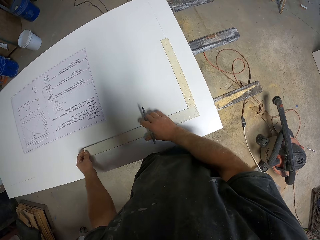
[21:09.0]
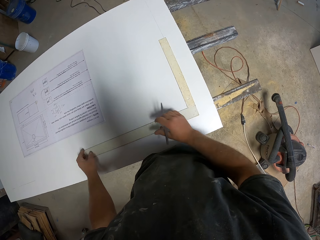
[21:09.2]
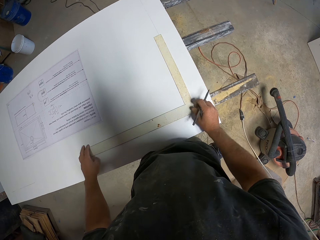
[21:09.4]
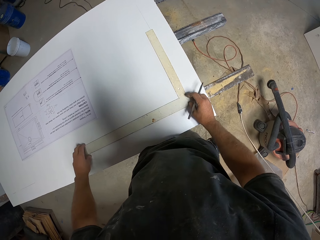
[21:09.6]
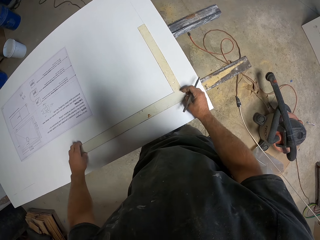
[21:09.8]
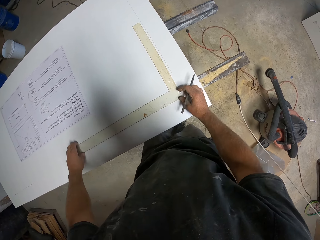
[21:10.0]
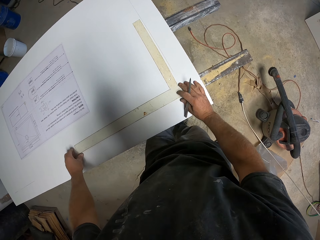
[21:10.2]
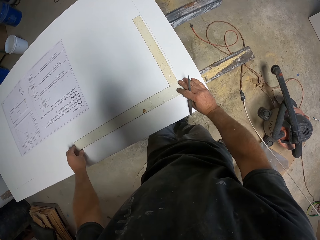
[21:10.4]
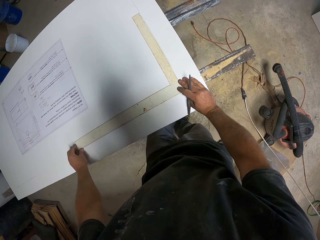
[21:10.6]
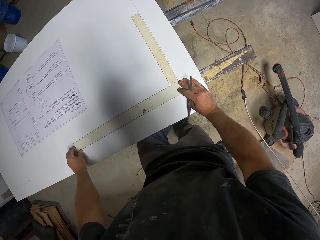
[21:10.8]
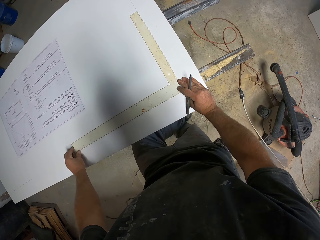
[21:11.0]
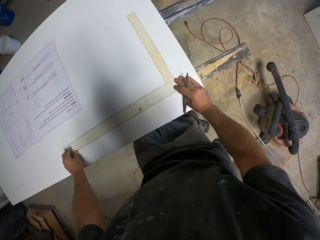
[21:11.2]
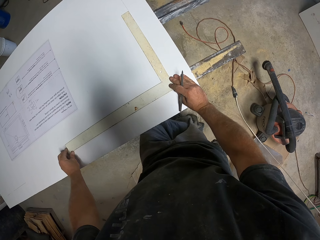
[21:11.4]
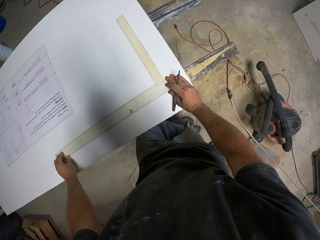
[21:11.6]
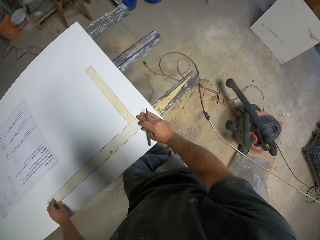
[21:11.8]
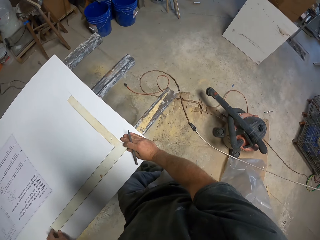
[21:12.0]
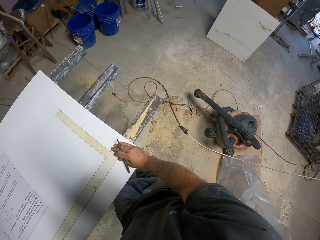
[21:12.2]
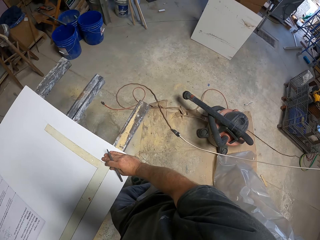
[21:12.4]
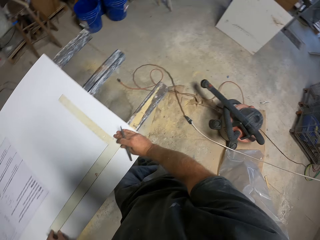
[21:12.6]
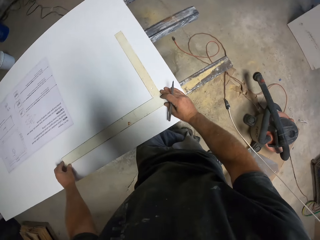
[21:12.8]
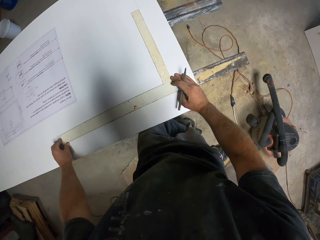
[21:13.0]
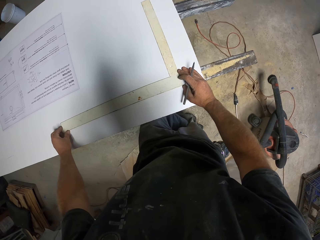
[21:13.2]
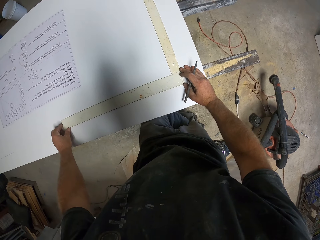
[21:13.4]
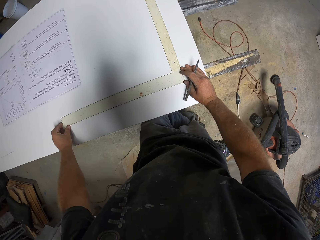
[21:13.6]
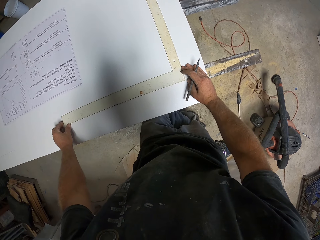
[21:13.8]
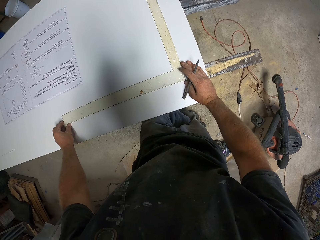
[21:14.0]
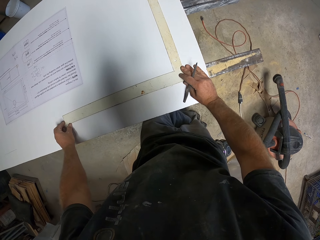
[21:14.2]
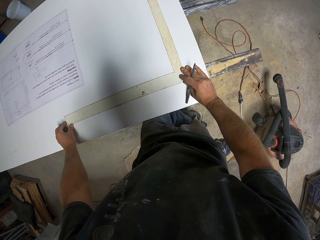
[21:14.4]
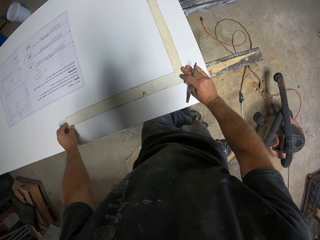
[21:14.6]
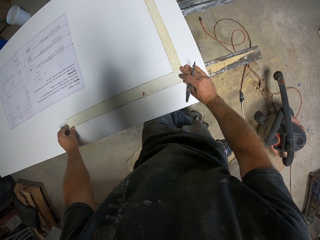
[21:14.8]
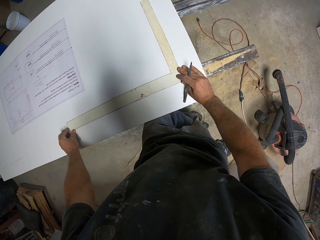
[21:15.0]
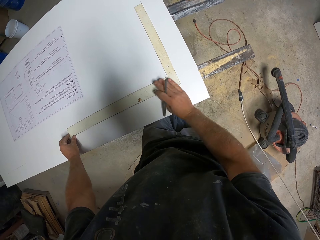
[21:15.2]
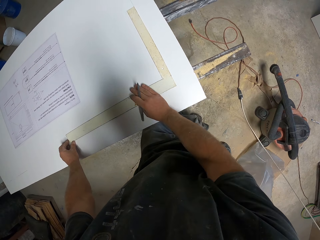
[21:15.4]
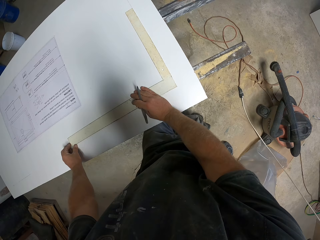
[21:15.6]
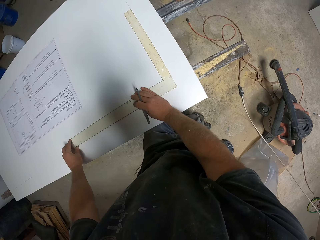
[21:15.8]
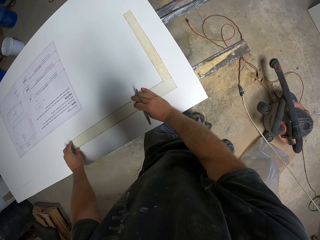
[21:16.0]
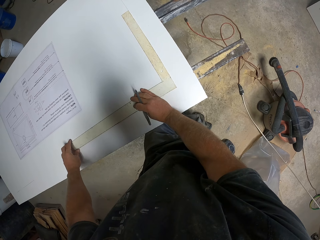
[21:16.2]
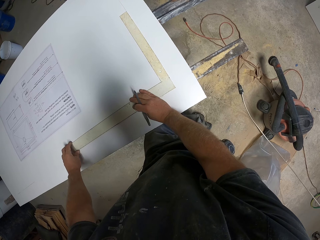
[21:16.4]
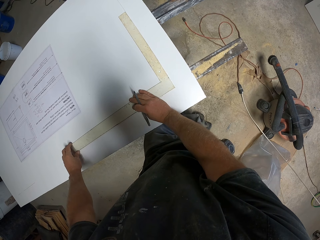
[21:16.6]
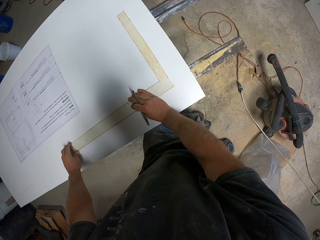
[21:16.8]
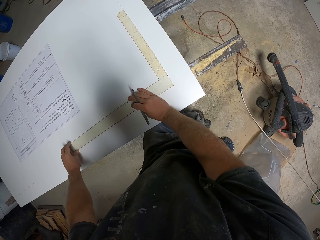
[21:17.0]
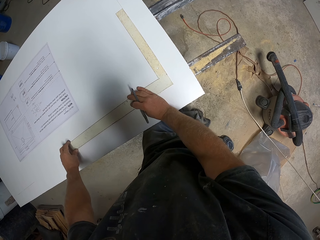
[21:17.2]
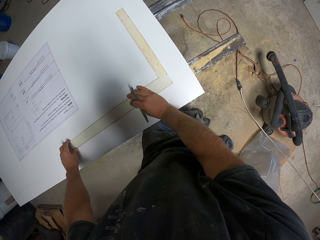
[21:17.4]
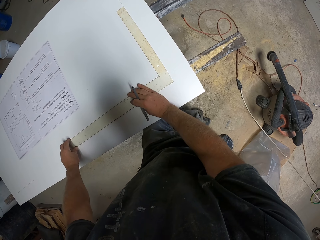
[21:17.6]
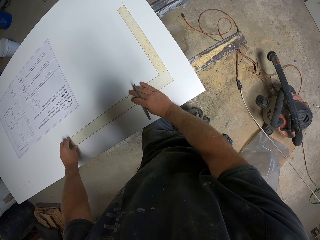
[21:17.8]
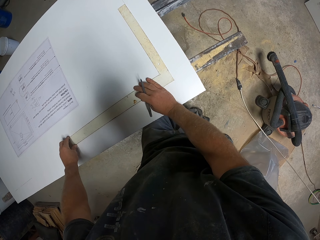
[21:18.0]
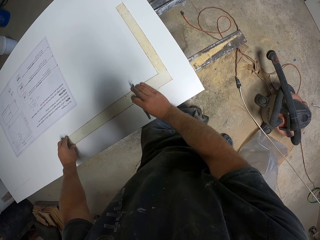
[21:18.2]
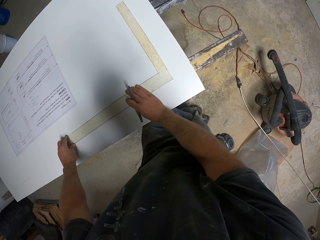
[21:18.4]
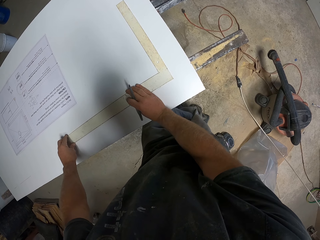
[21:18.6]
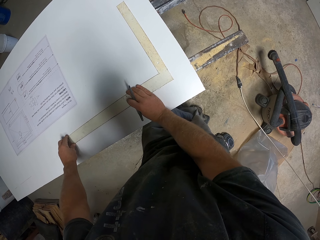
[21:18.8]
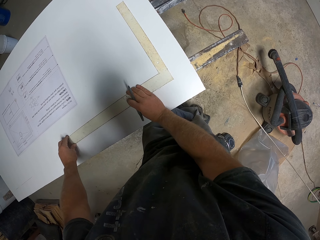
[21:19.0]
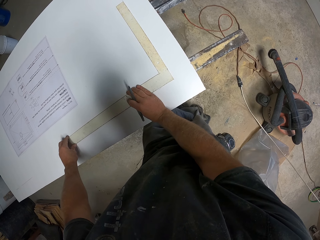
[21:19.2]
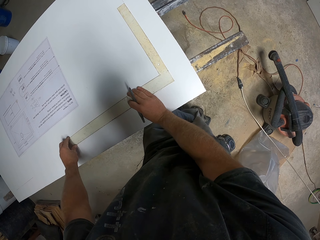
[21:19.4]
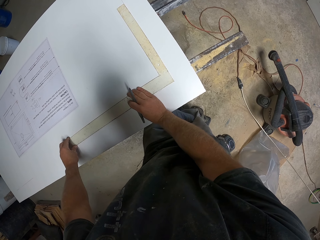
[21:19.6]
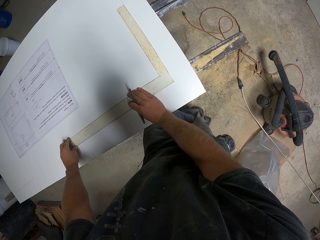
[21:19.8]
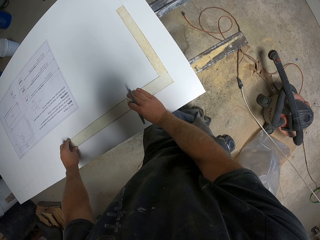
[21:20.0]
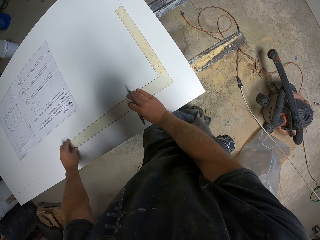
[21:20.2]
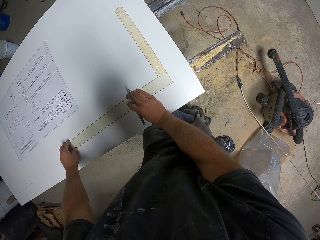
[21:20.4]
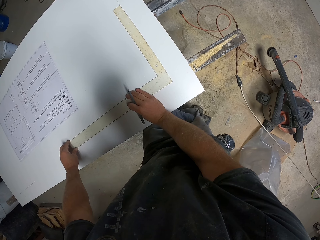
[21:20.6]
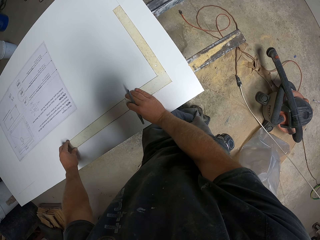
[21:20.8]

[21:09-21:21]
The camera wearer measures the wooden board. They look around.

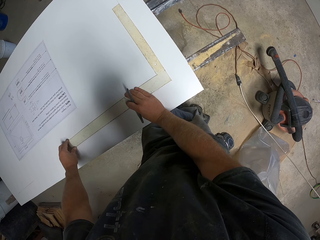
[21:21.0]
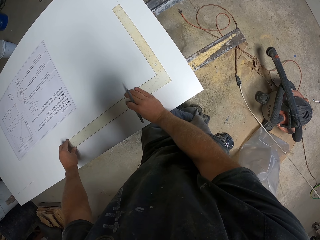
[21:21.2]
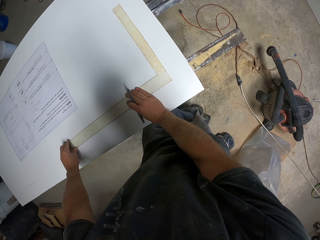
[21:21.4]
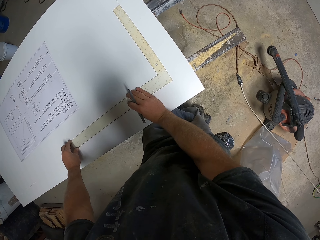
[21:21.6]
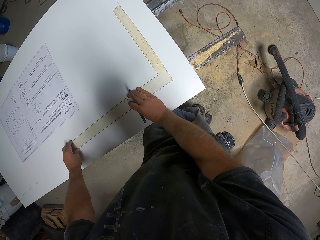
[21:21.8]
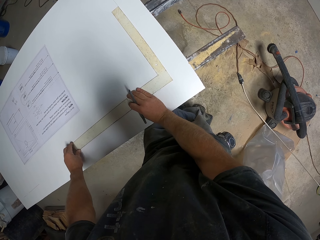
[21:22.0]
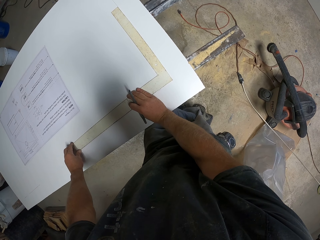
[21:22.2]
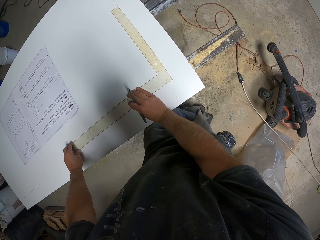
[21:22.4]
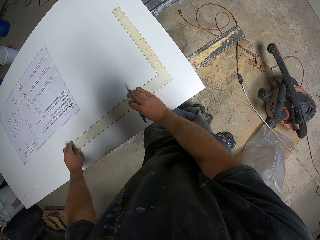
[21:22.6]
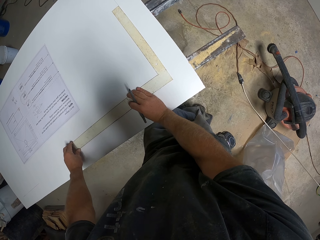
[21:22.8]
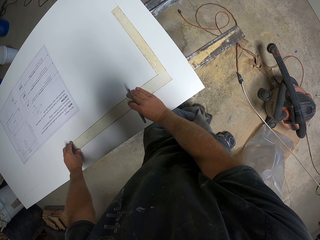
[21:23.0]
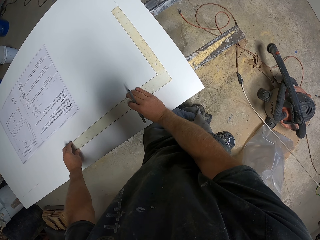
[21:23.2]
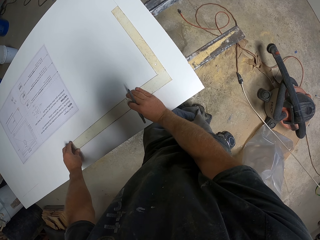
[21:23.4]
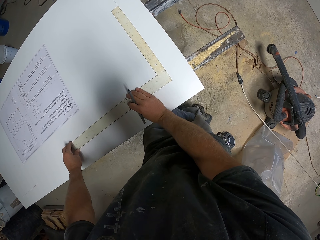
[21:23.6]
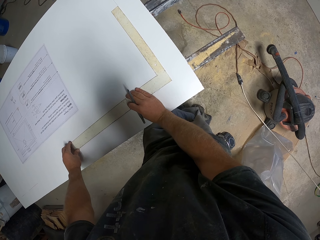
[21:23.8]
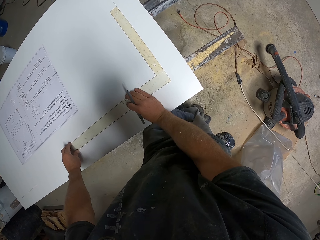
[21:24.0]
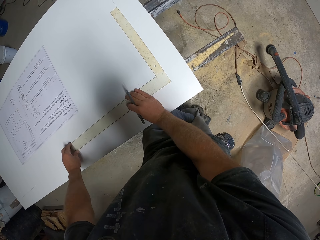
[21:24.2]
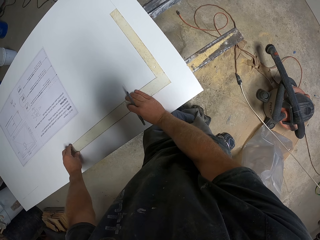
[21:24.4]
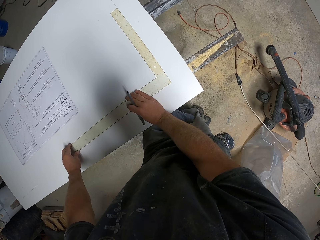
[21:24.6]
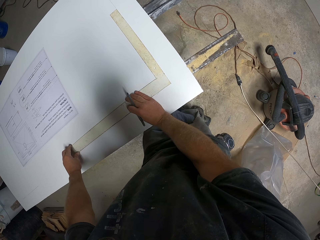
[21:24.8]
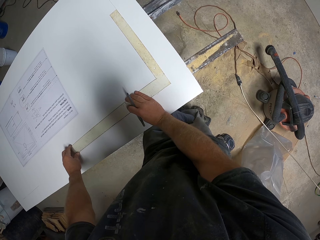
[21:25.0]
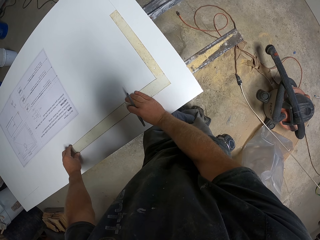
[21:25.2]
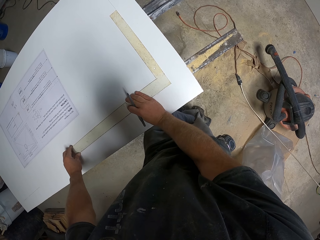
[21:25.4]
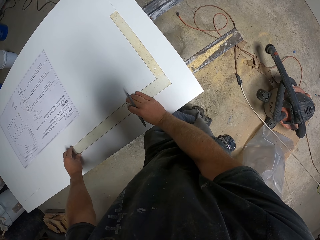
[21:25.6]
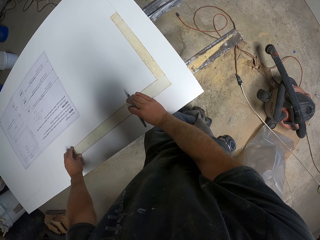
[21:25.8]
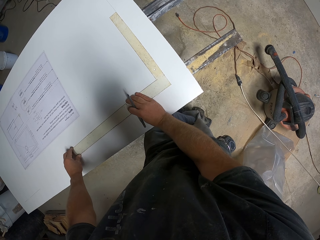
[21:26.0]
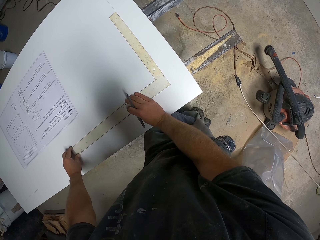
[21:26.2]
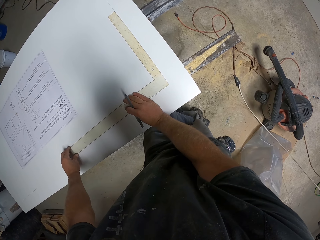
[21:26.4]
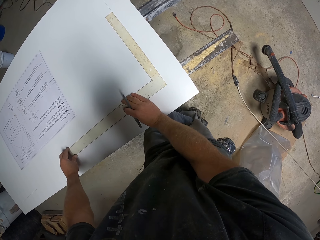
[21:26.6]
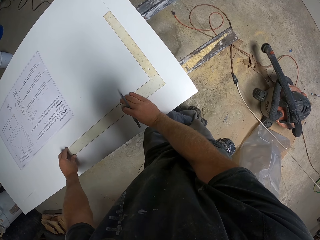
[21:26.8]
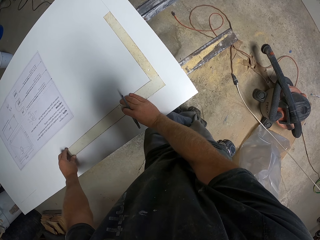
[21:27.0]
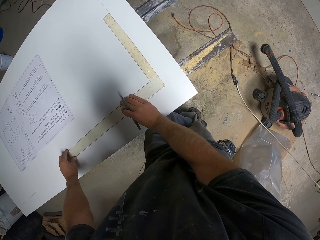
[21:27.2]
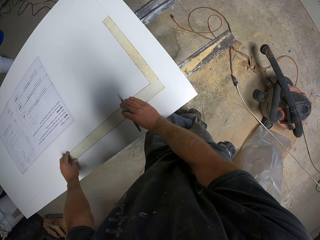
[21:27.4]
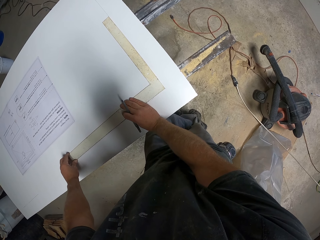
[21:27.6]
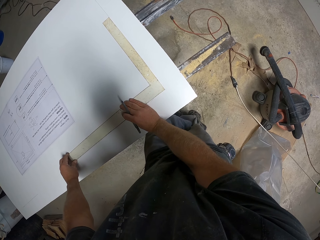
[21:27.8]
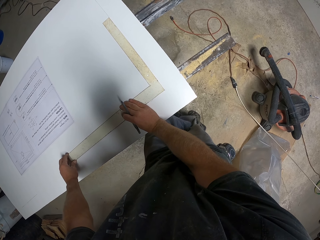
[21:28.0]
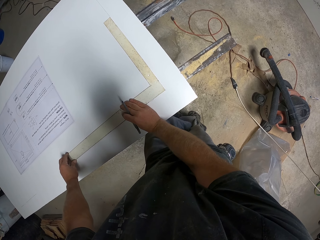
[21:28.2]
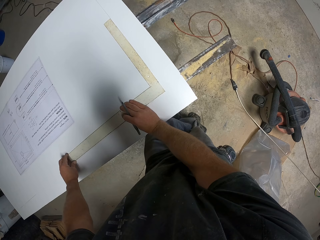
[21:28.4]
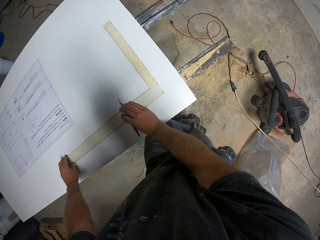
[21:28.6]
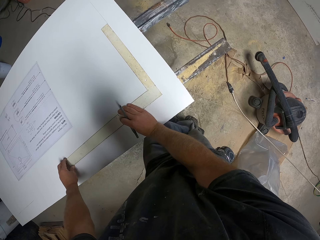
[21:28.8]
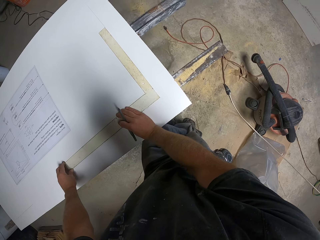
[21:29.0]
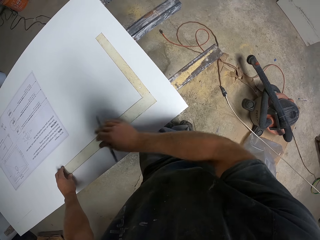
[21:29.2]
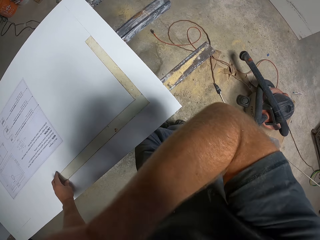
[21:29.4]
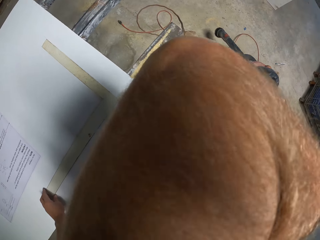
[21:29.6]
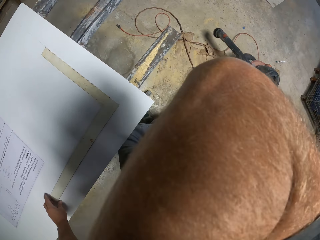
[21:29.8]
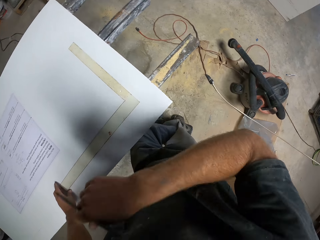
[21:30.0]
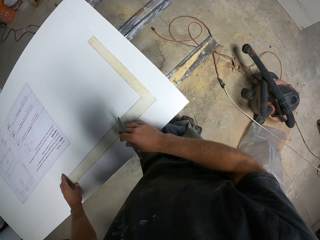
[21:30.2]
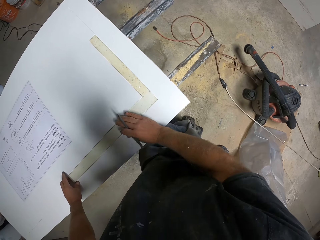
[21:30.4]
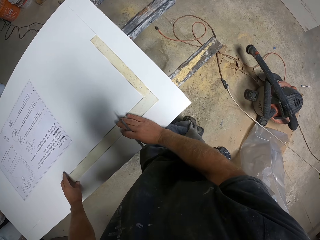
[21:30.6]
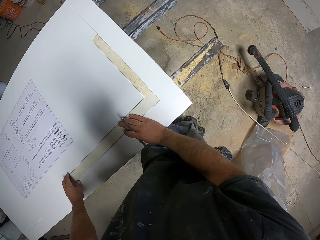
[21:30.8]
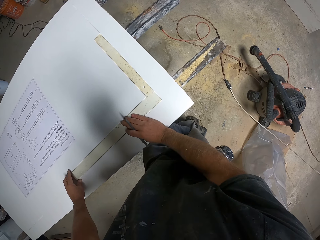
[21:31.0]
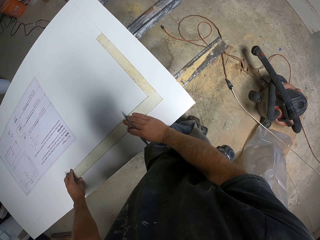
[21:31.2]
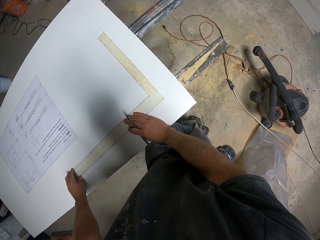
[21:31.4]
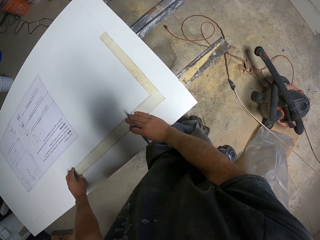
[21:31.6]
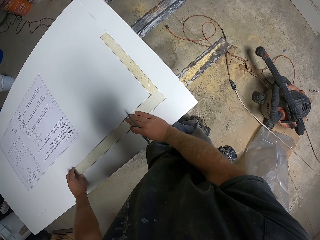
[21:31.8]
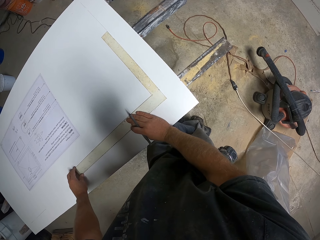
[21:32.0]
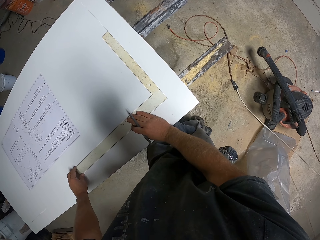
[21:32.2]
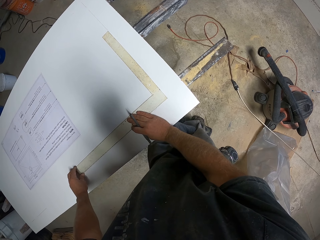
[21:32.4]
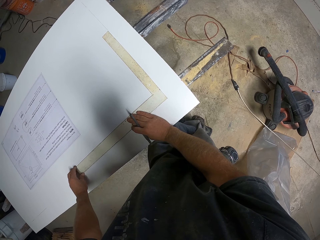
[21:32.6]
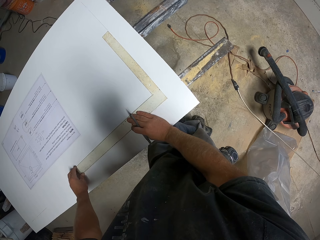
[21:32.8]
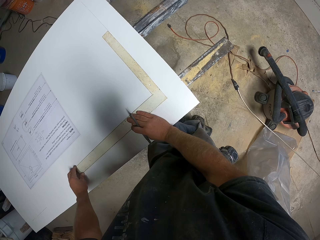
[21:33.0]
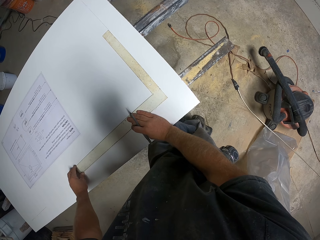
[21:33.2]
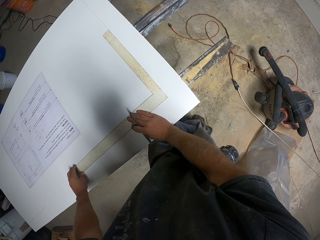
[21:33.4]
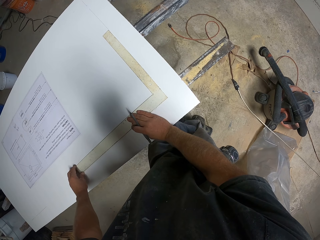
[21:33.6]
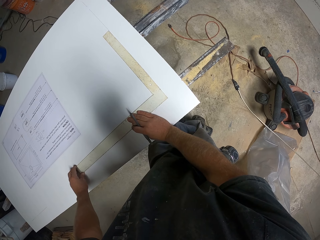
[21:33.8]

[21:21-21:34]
The camera wearer scratches his face. He looks at the wooden board.
